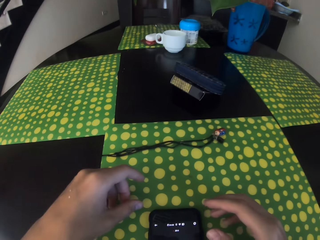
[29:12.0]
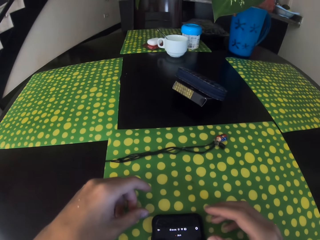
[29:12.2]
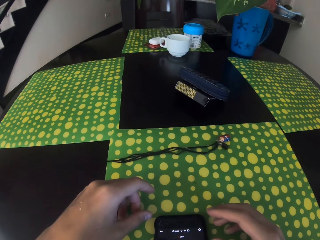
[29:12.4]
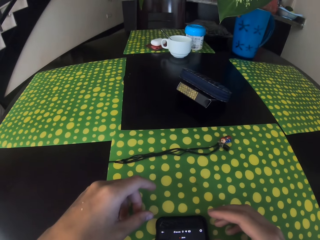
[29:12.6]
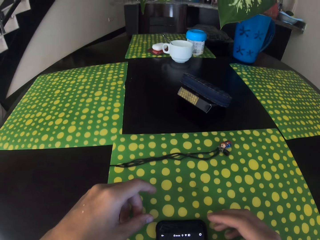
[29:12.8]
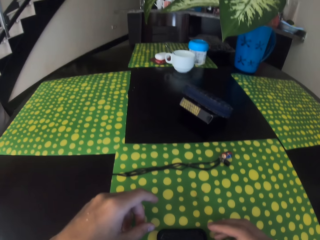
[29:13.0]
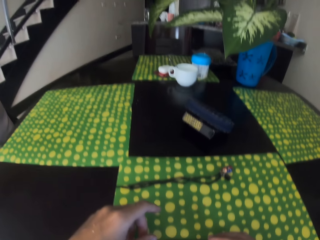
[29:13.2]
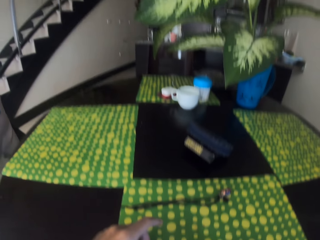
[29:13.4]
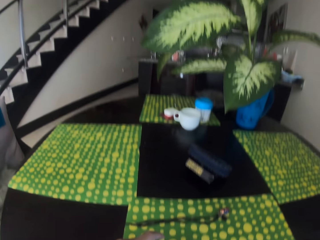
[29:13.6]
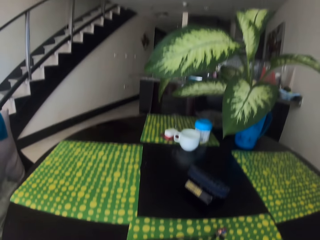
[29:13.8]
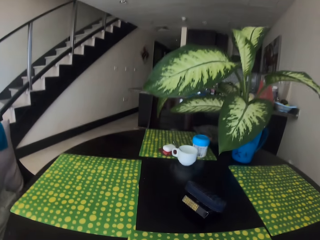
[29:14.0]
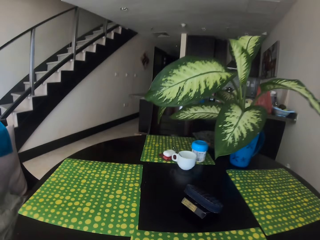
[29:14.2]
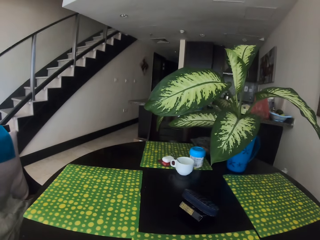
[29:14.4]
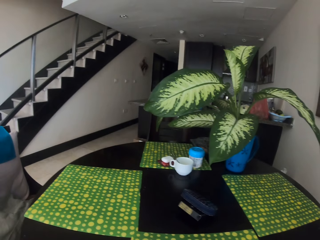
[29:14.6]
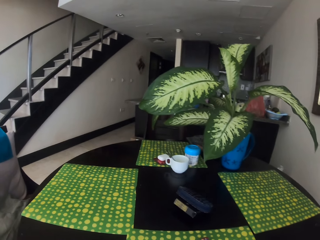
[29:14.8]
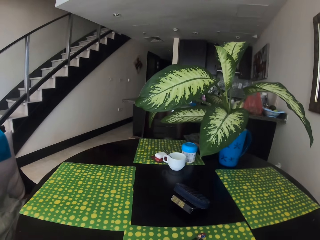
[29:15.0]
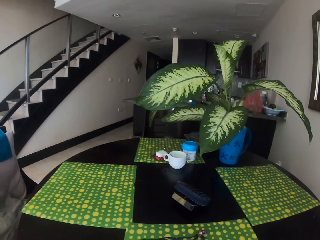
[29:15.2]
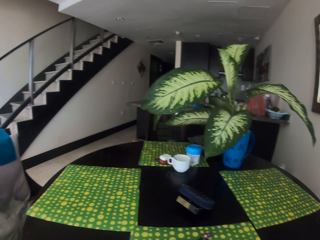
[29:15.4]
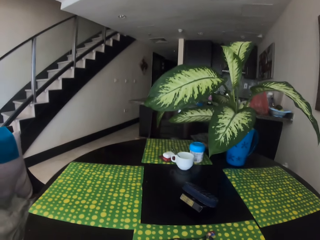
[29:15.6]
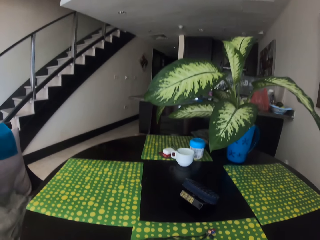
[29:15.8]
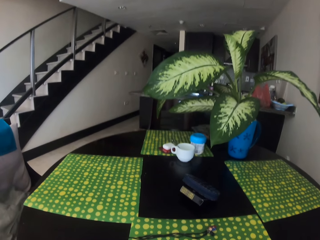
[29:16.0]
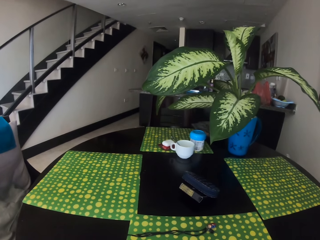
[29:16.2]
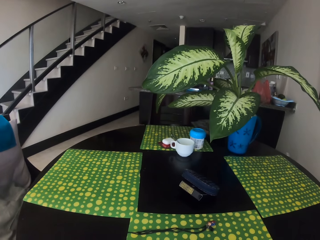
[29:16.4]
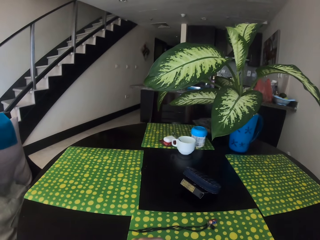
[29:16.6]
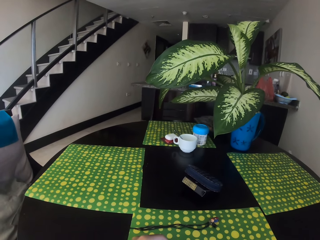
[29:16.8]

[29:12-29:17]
The camera wearer reads on her phone.

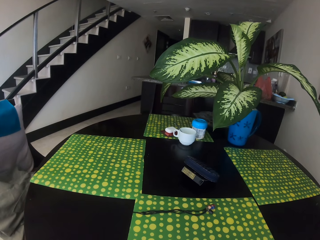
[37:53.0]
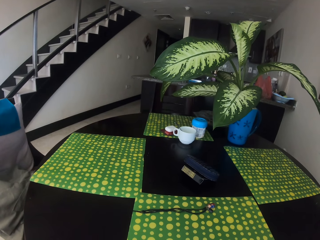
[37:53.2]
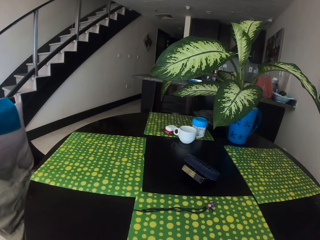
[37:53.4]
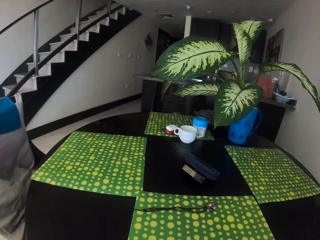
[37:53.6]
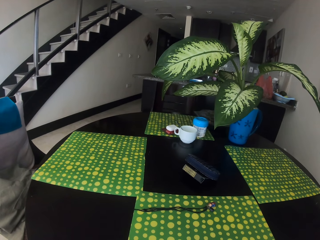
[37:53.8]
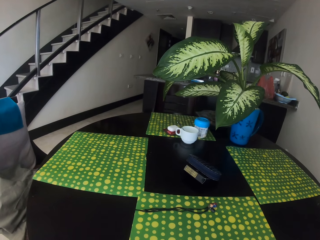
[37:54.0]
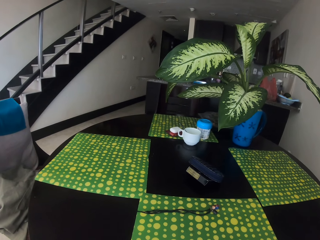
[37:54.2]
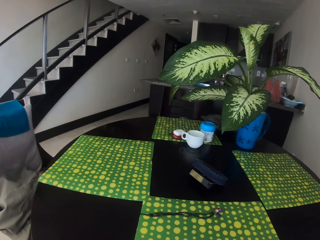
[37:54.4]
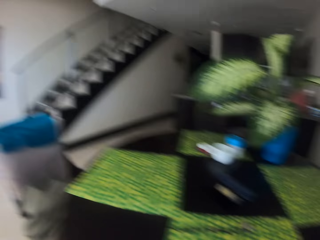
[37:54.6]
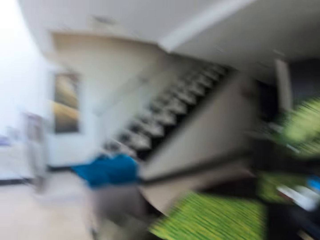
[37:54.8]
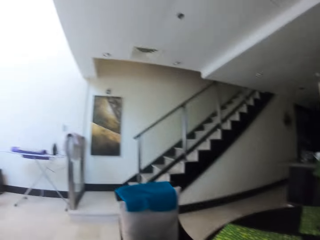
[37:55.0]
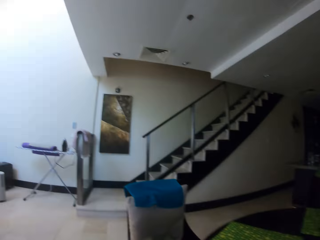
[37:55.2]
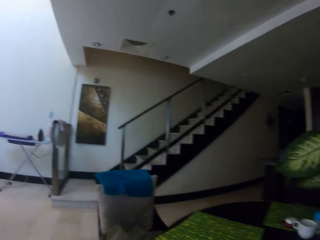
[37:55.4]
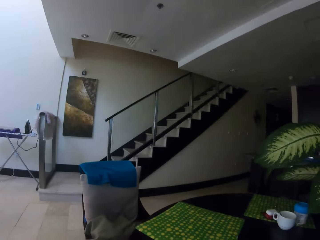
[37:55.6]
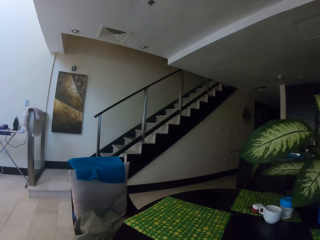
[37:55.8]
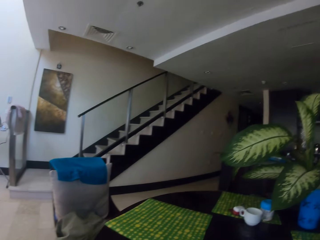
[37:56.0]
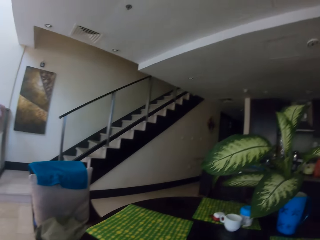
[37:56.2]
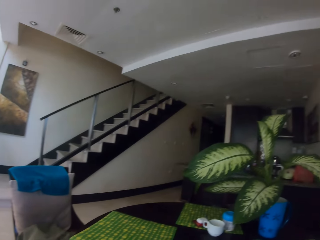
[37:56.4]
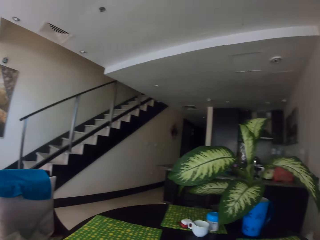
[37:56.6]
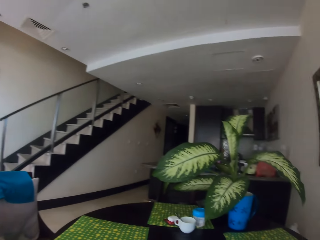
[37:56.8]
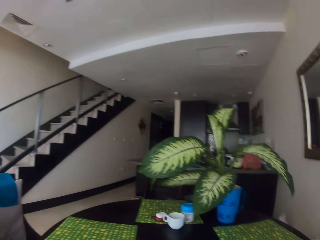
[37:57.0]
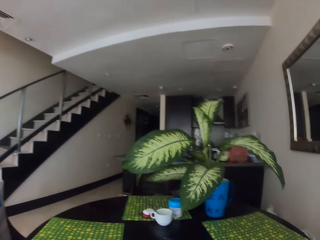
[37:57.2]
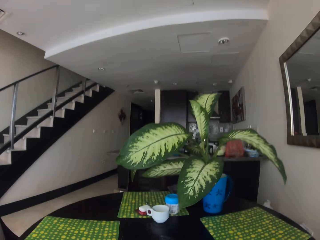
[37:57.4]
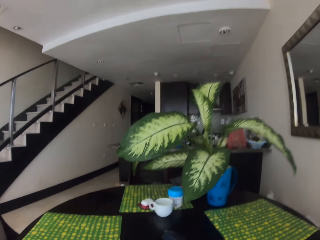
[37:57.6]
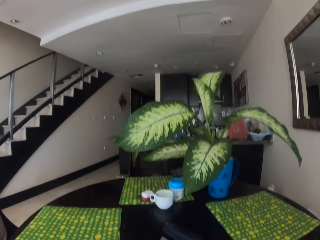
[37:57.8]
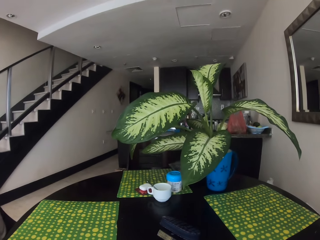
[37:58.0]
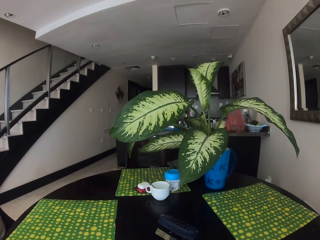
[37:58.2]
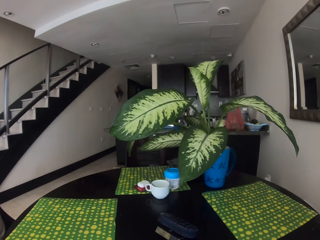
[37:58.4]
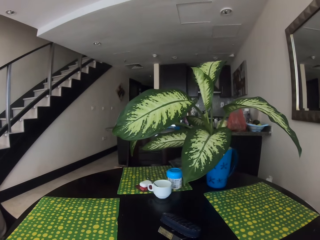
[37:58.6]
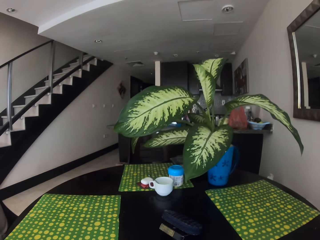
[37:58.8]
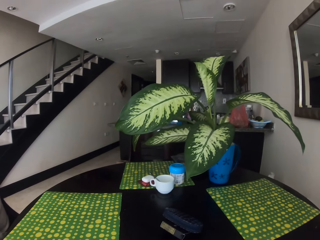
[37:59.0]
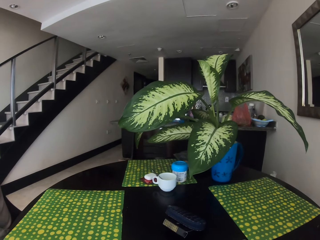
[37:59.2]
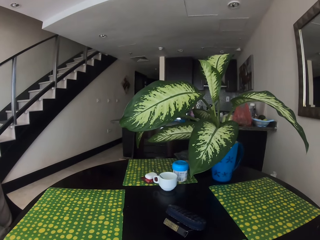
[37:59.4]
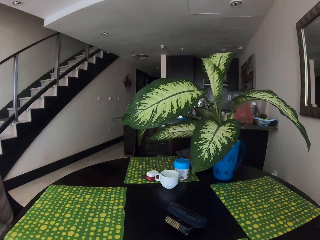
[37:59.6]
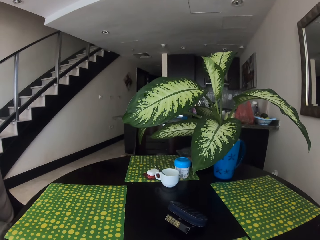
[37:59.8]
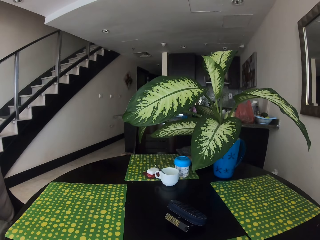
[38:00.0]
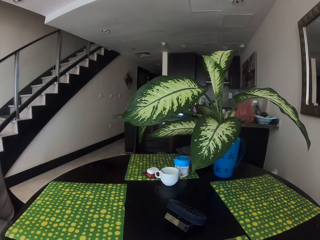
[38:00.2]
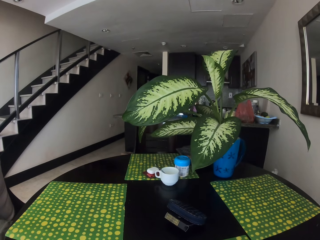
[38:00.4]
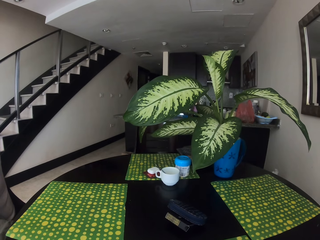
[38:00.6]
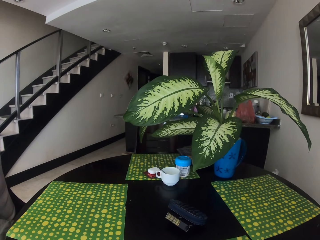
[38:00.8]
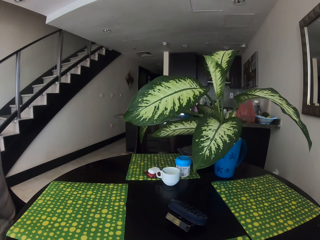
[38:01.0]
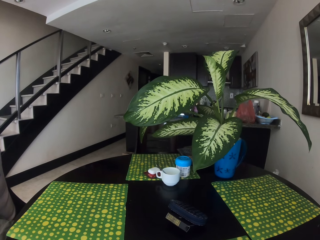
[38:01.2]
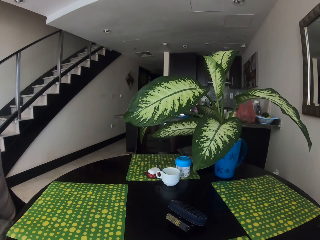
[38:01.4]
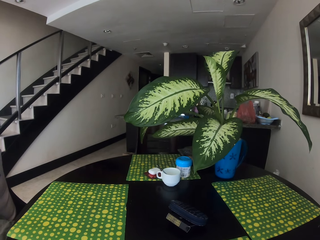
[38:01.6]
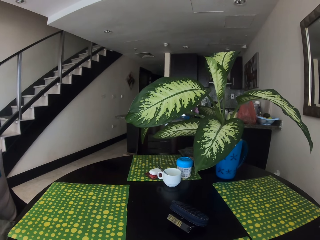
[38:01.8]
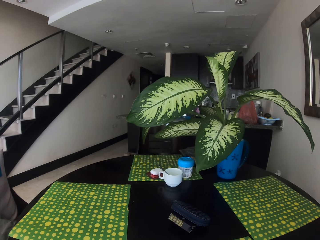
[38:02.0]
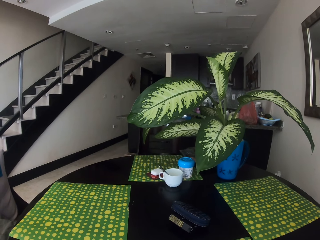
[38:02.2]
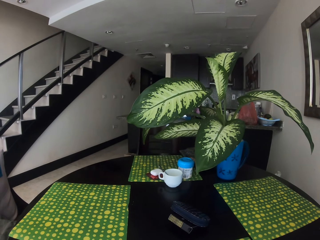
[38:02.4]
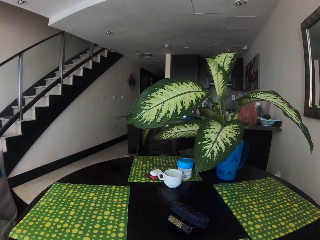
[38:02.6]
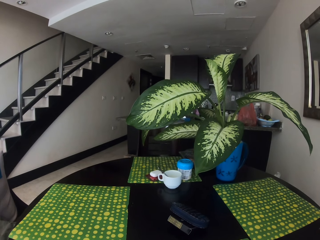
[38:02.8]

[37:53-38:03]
The camera wearer looks around in the house. They look at the wall. They stare at a room. They stare at a plant on the dining table.

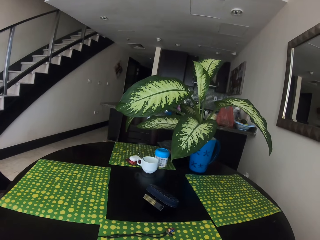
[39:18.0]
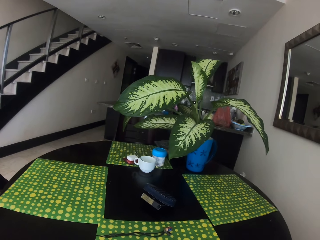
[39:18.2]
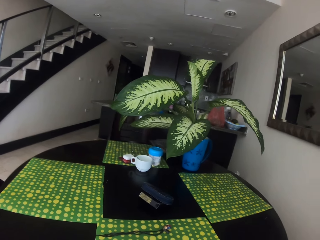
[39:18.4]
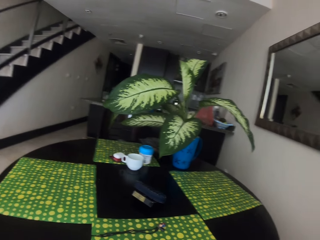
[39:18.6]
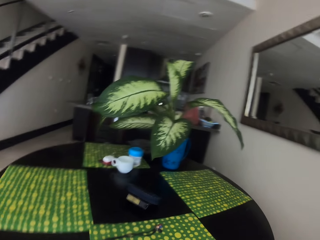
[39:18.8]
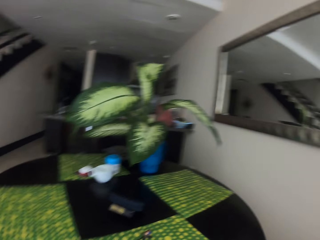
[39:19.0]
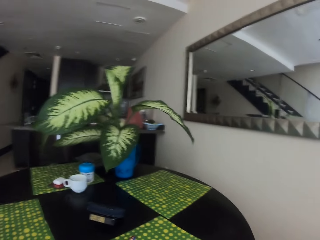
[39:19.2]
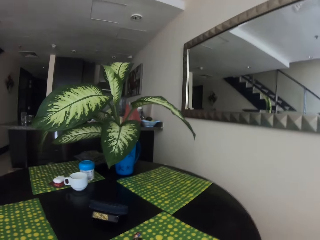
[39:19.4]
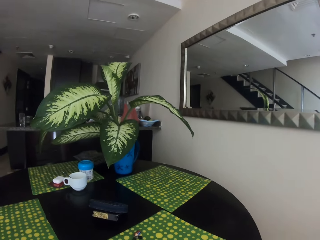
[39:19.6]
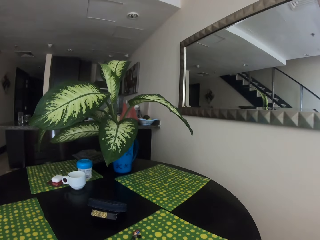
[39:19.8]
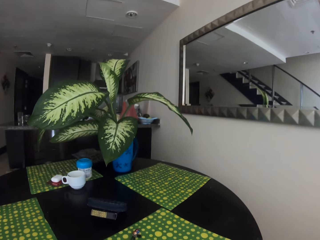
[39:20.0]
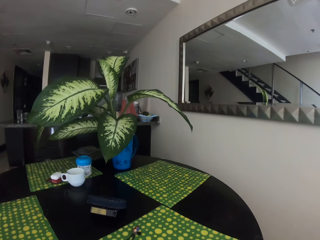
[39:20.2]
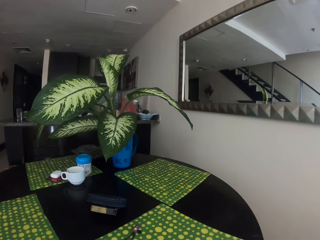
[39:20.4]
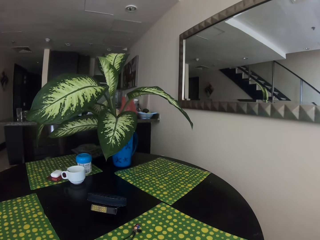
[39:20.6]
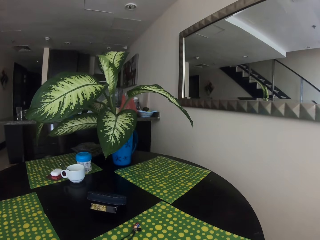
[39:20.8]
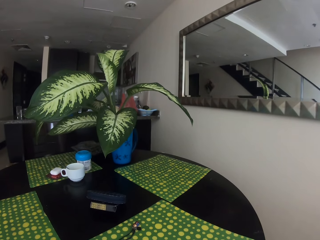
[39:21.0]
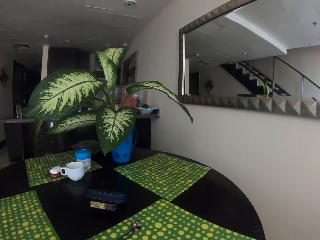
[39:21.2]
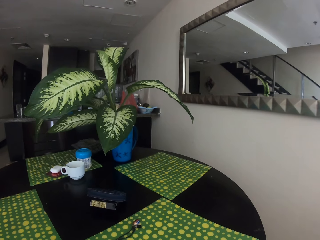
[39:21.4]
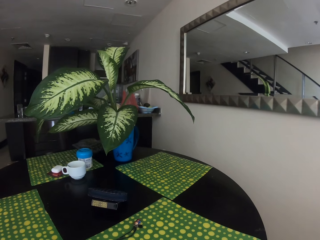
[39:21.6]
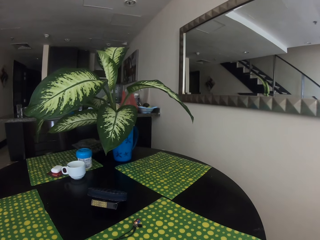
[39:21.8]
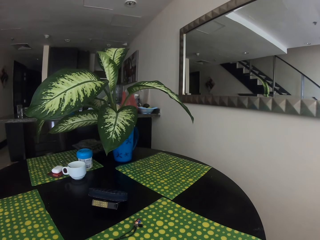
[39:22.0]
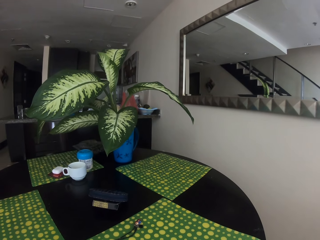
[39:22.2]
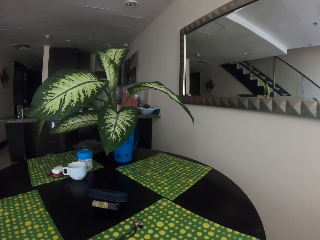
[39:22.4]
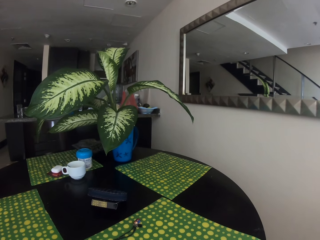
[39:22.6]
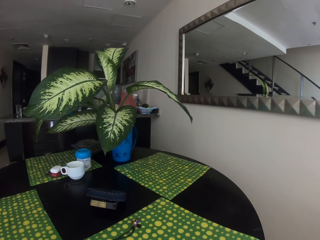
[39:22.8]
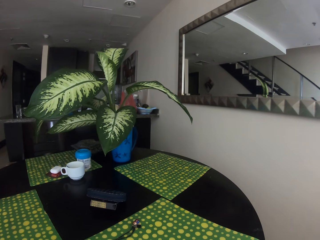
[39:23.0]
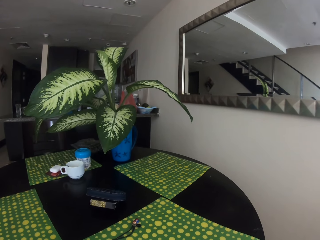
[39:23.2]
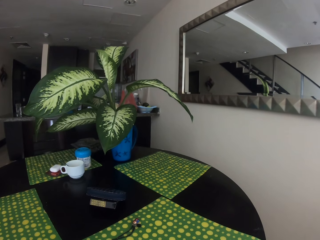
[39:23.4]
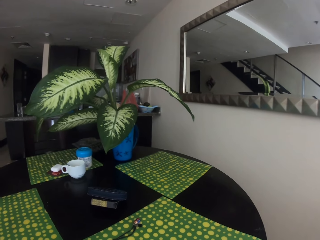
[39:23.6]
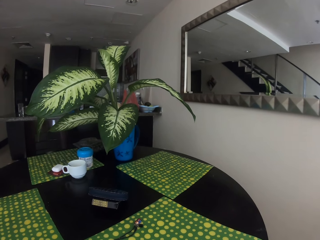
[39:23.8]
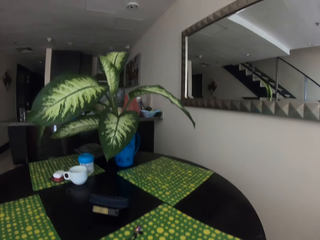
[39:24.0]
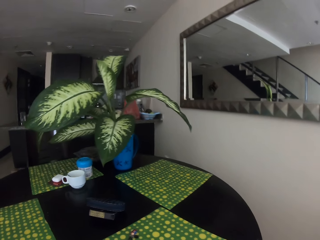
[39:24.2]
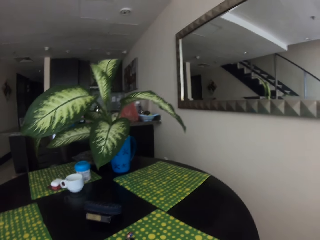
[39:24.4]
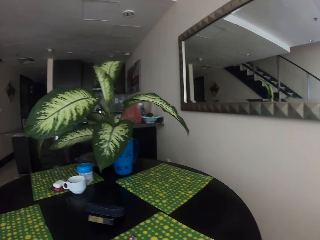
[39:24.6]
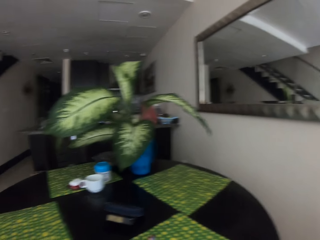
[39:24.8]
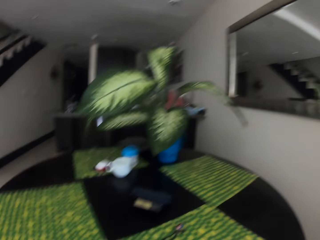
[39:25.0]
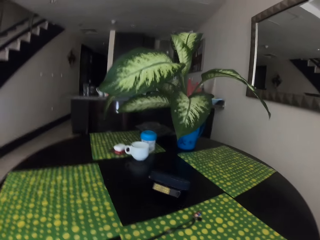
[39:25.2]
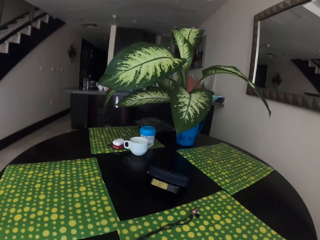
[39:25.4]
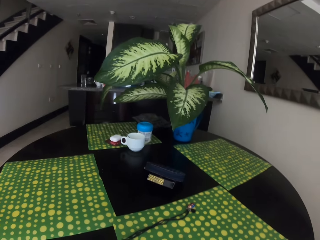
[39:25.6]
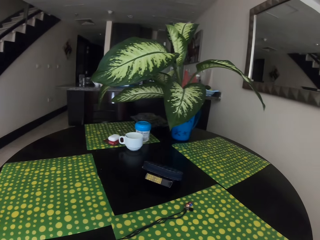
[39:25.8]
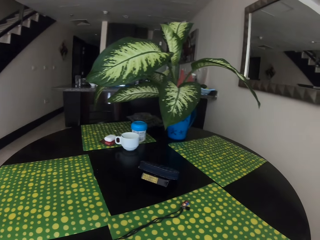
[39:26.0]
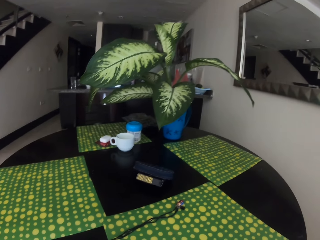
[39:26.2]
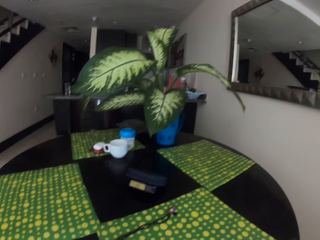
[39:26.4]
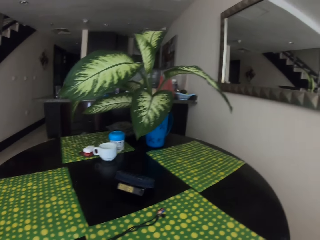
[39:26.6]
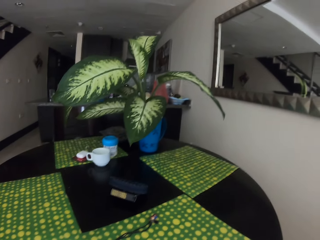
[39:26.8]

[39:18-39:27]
The camera wearer looks at a mirror.
